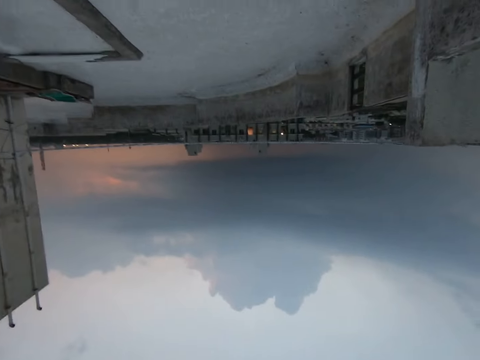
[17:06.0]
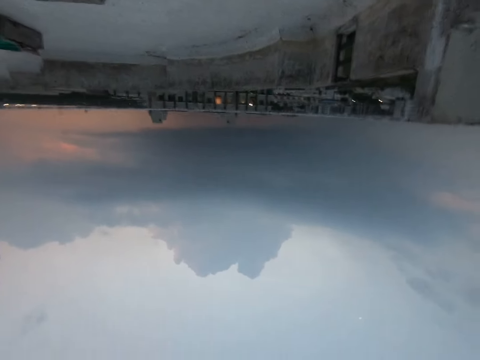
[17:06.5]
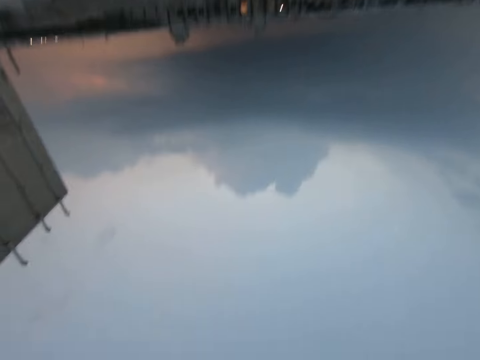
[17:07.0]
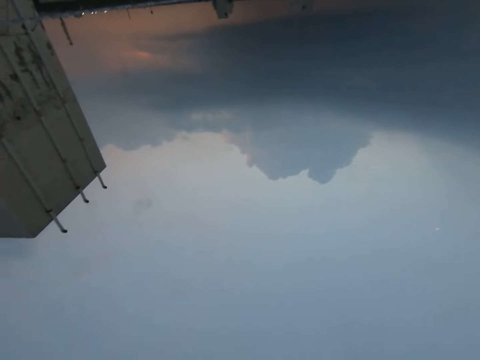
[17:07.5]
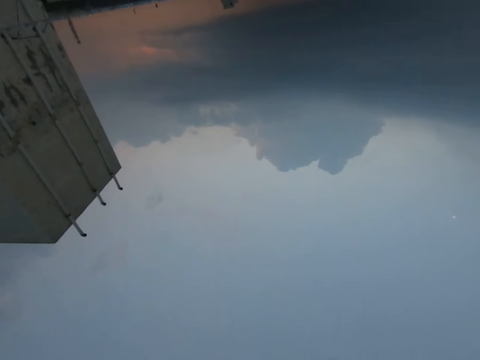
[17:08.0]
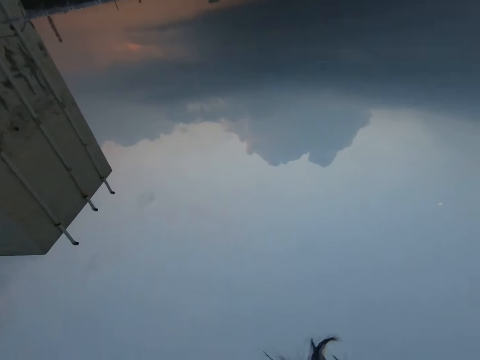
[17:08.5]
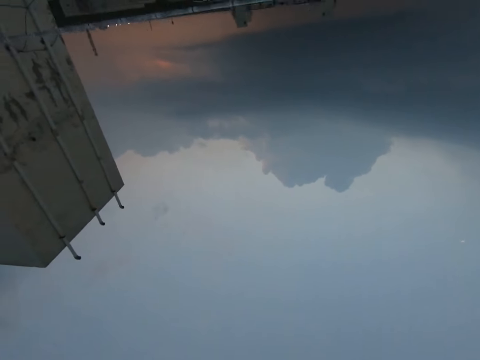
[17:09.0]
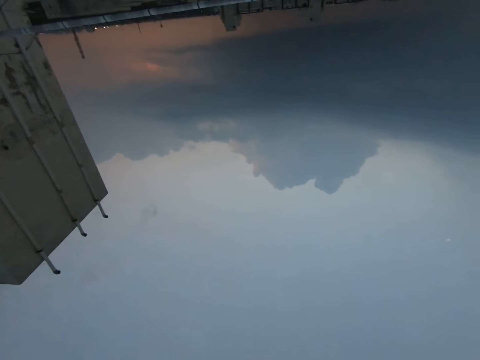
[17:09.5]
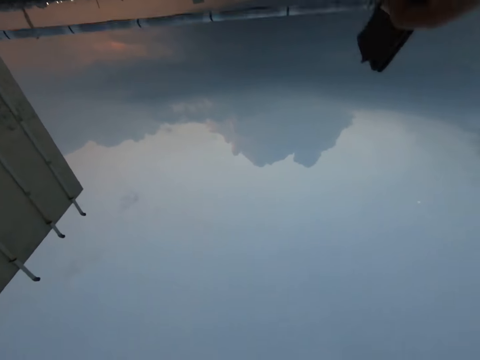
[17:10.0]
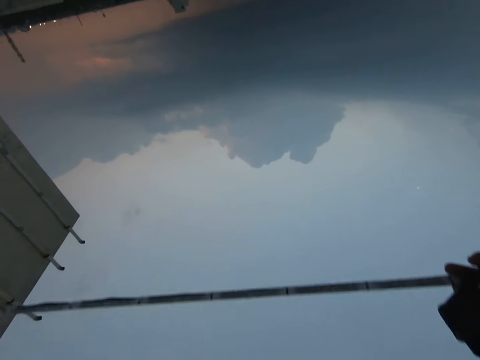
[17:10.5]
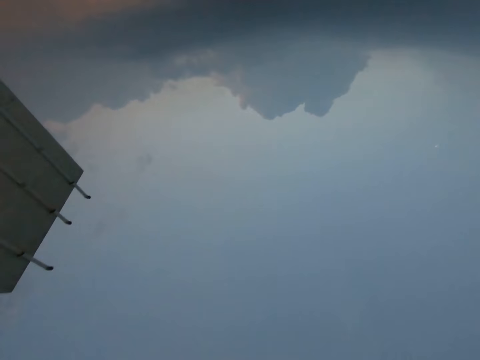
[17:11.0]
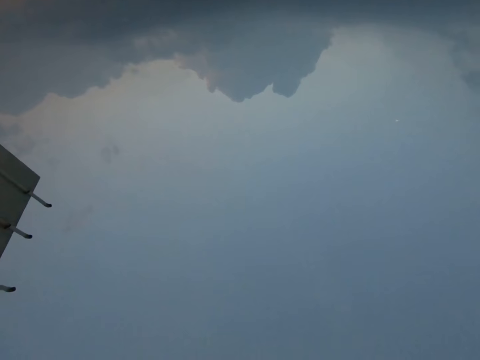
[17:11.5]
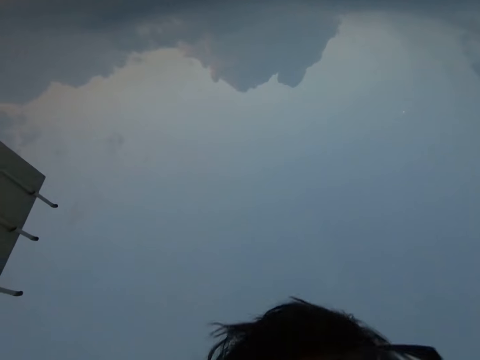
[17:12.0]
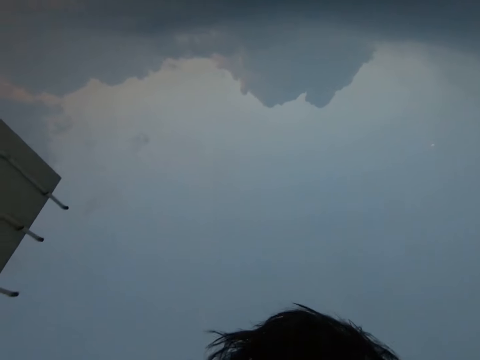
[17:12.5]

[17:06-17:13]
The camera wearer walks on the roof top.

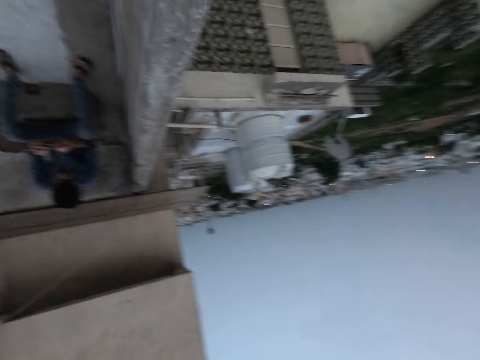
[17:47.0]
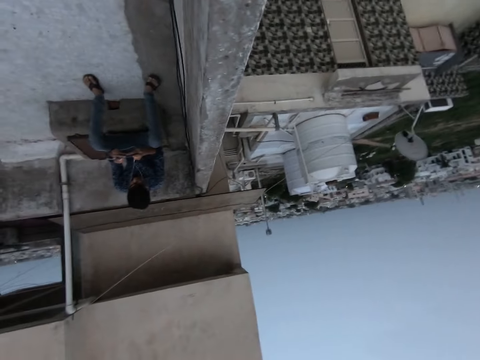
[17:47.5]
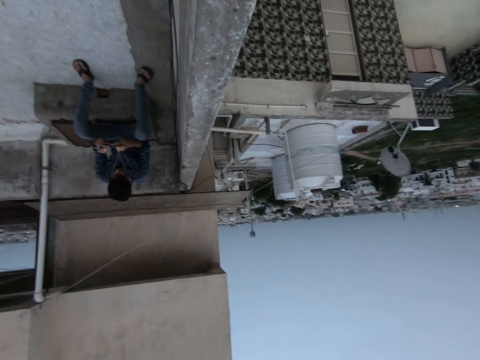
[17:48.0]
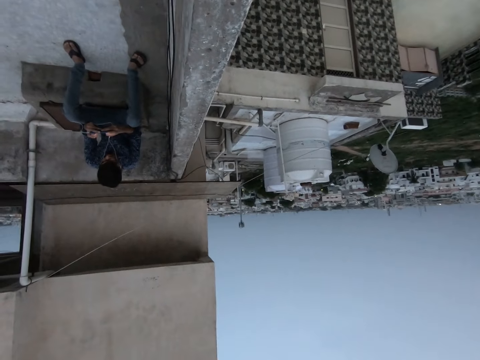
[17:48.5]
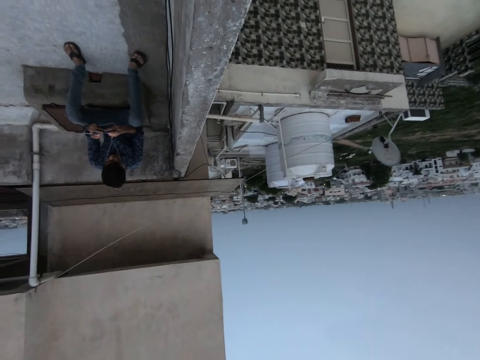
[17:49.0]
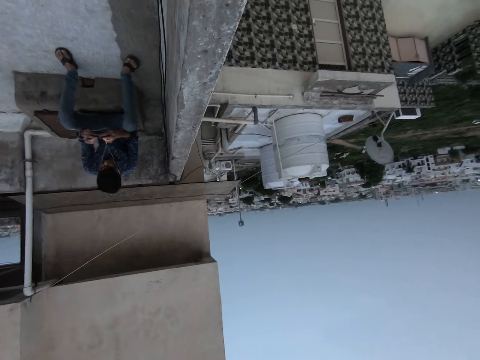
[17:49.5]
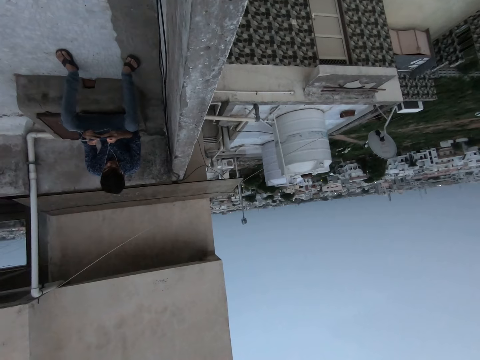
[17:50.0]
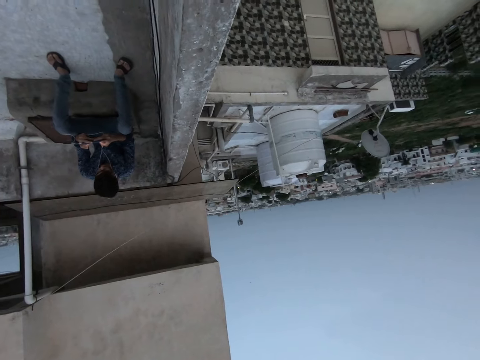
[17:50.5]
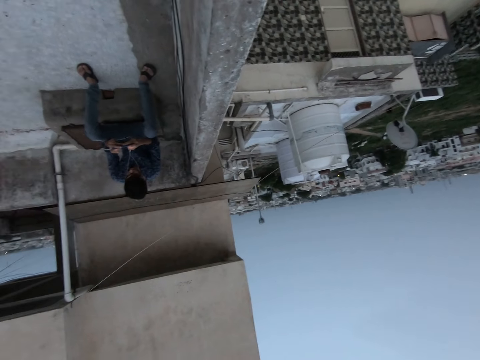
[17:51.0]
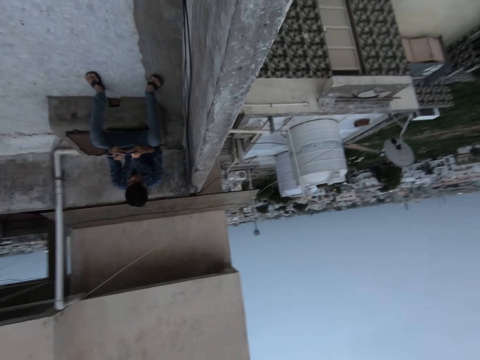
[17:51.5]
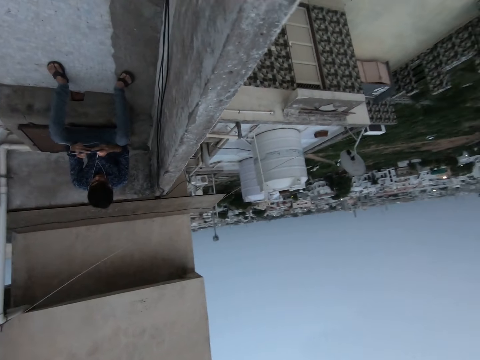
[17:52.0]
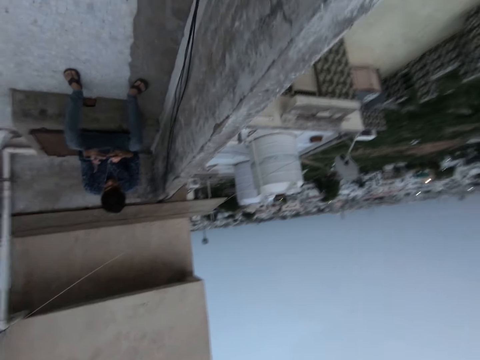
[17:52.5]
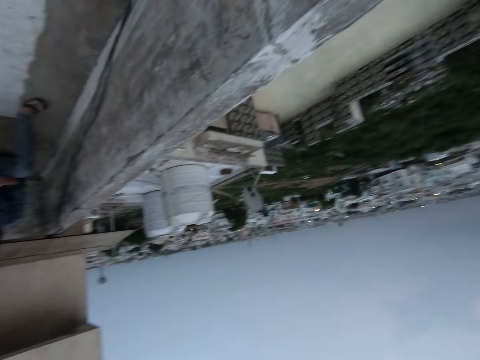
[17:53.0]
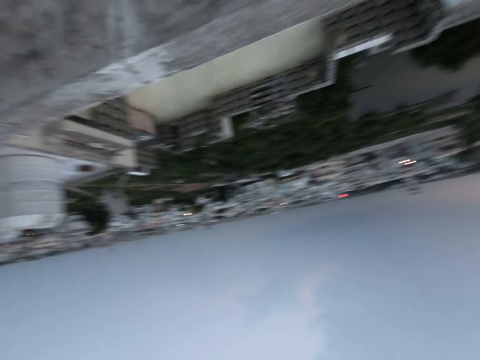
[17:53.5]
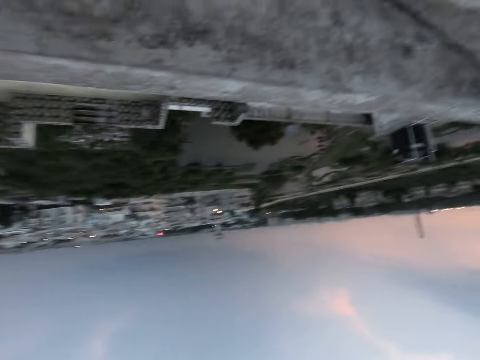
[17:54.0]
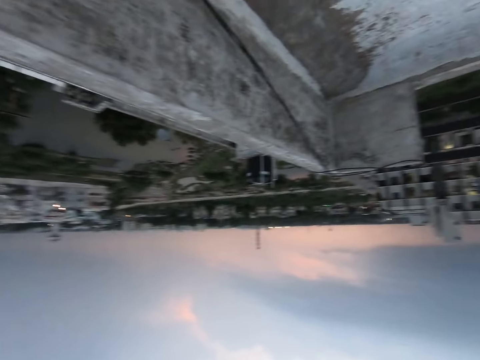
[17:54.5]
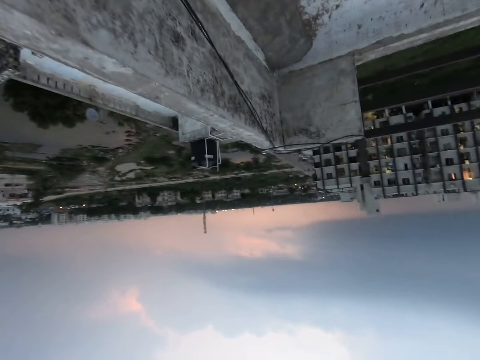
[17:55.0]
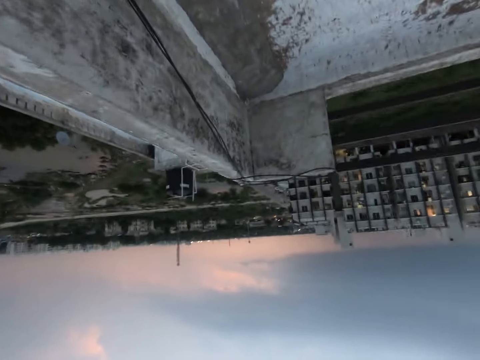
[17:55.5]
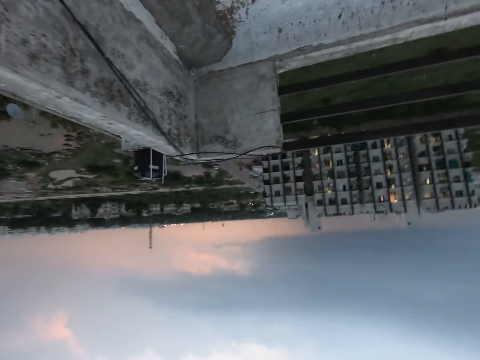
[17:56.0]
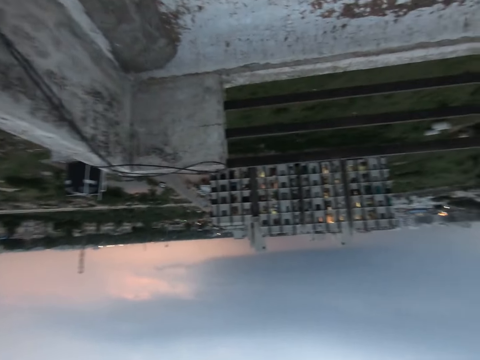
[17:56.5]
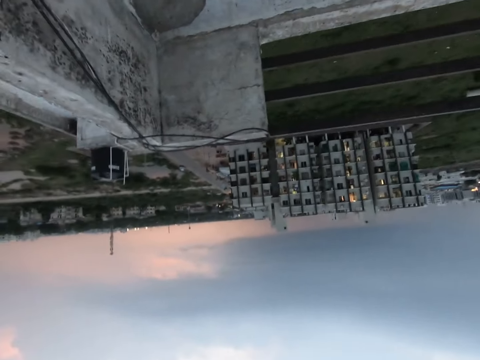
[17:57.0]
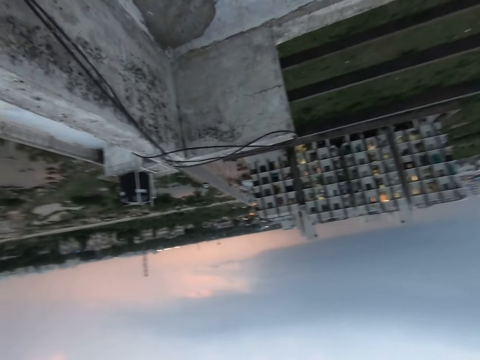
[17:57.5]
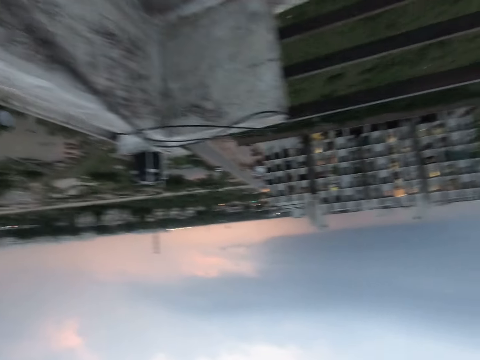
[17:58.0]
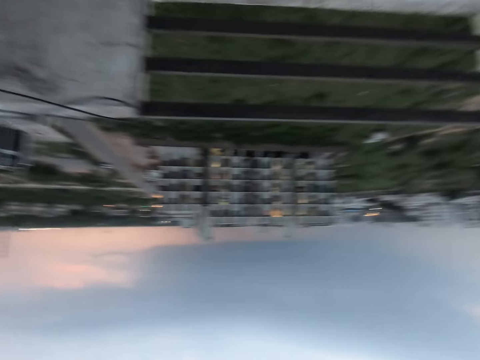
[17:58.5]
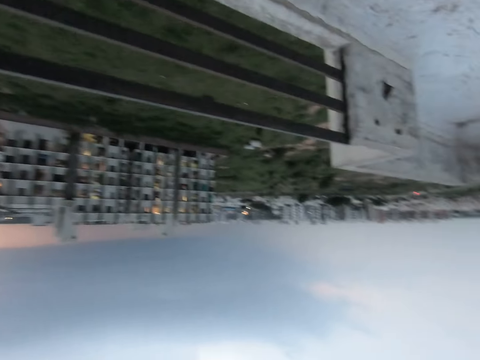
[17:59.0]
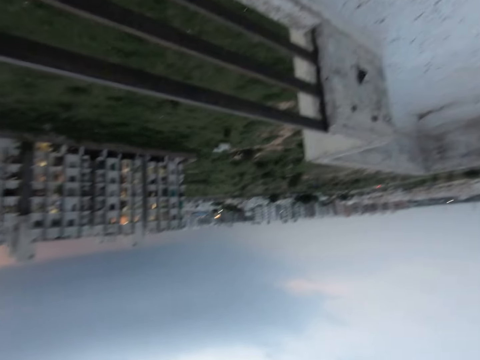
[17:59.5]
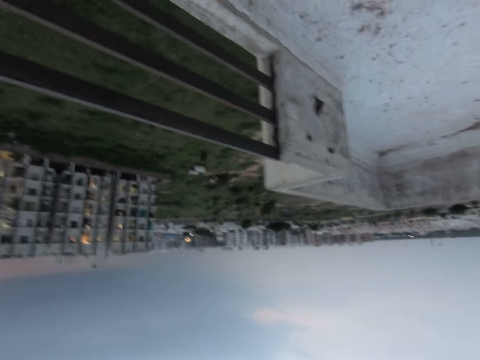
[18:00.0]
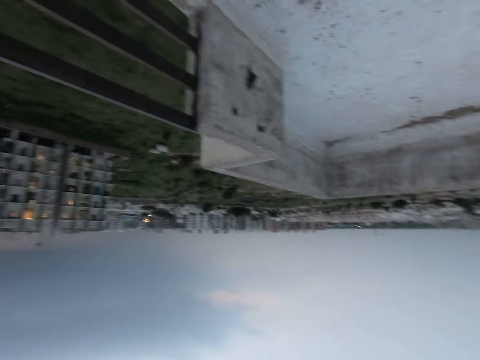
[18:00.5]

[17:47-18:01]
The camera wearer stands on the roof top. They walk on the roof top.

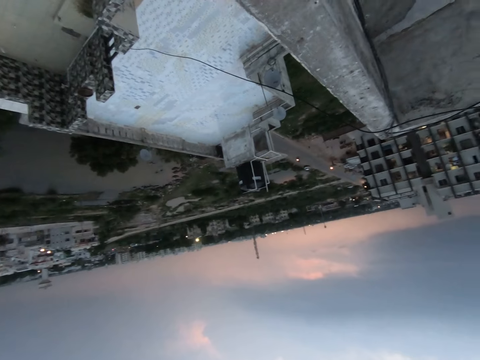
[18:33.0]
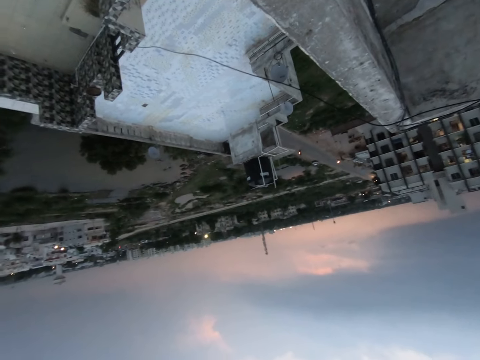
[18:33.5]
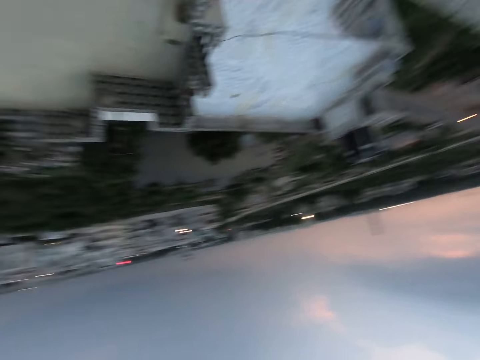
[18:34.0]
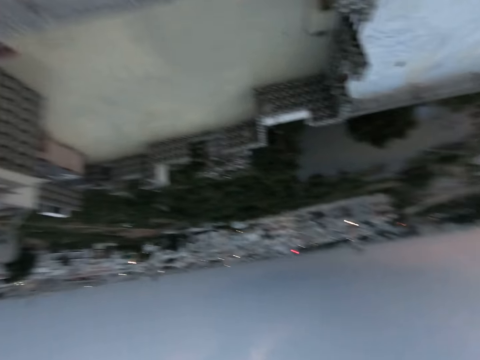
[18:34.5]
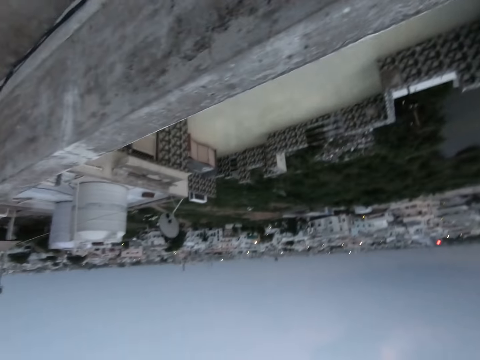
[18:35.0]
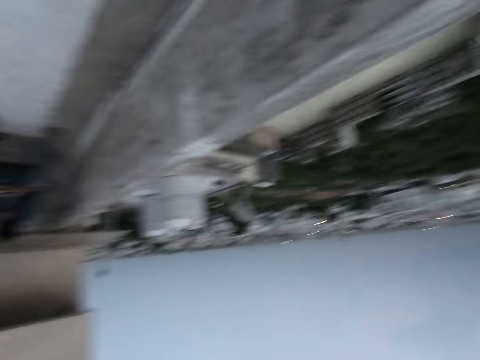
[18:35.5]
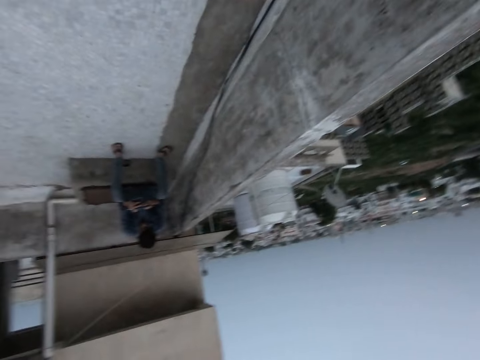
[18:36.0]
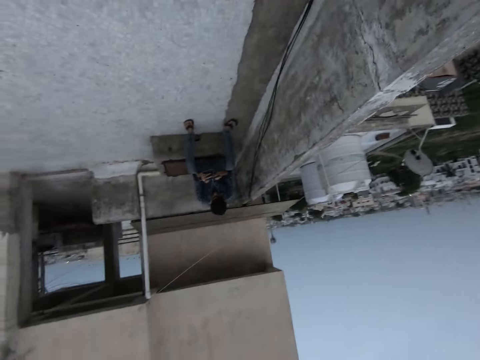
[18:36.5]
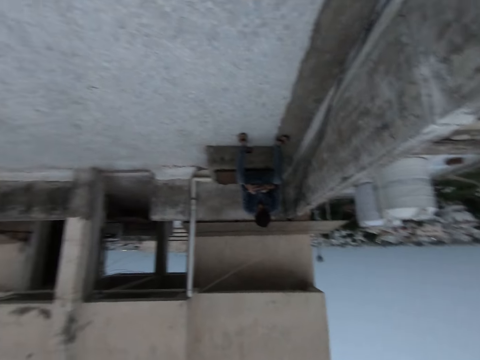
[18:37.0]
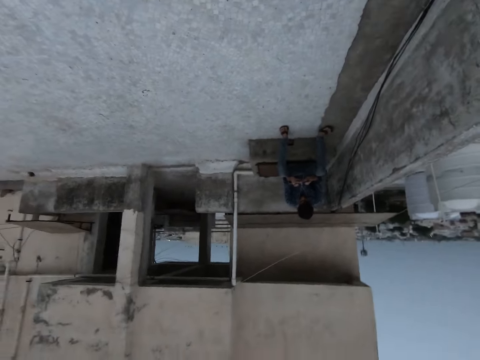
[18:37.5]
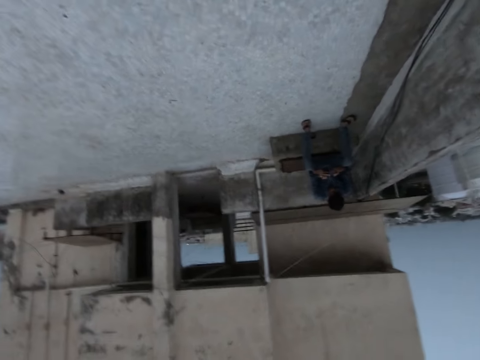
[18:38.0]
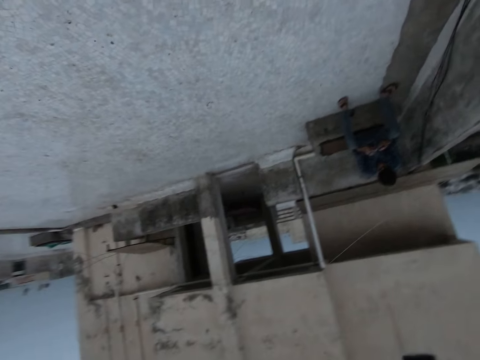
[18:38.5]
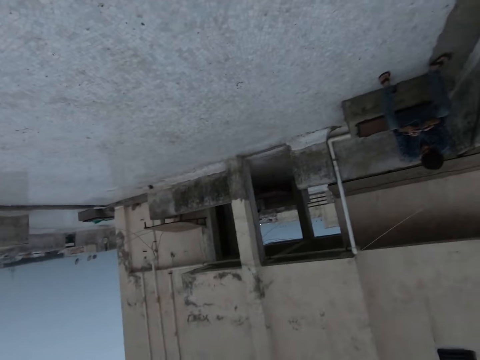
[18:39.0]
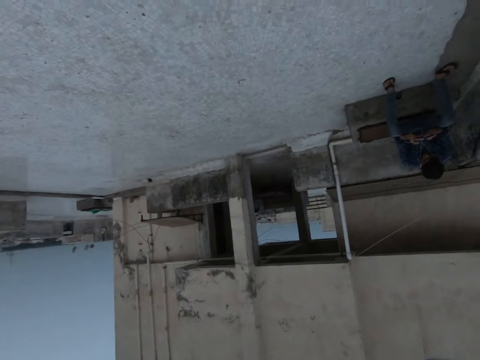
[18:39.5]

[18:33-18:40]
The camera wearer looks around.
